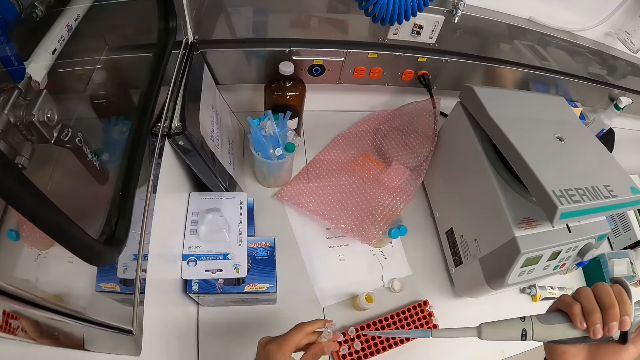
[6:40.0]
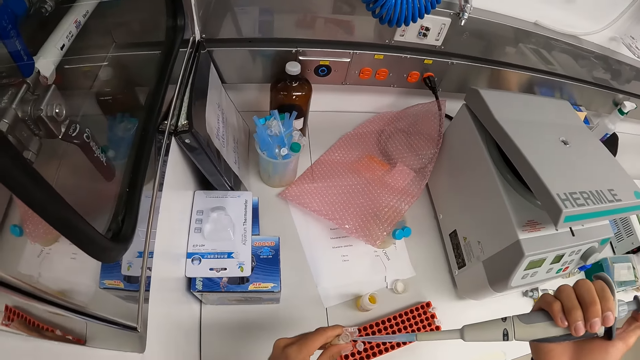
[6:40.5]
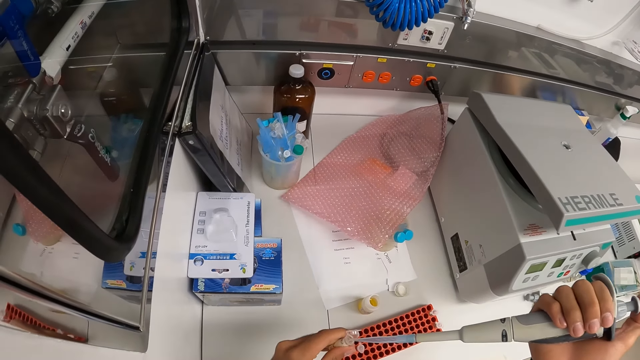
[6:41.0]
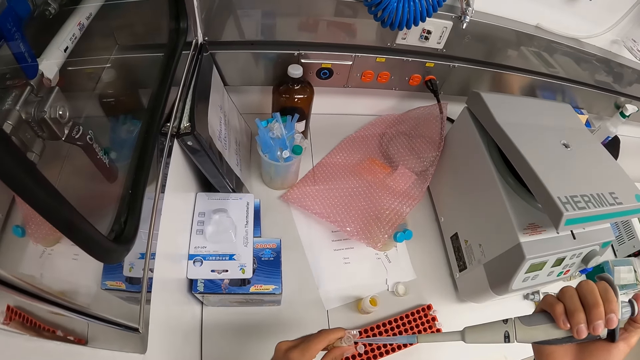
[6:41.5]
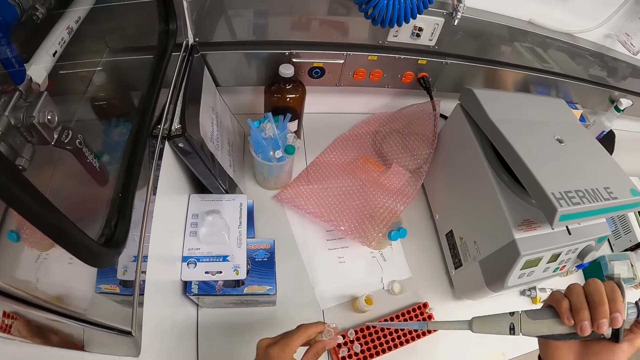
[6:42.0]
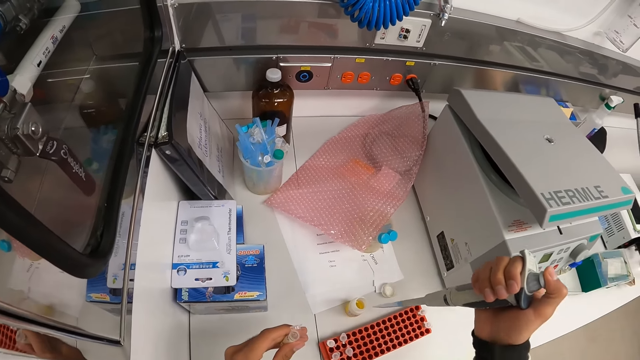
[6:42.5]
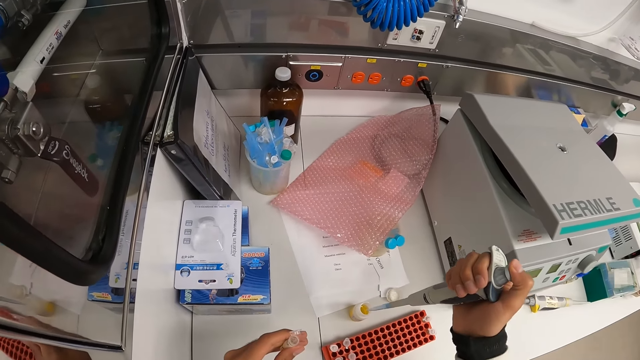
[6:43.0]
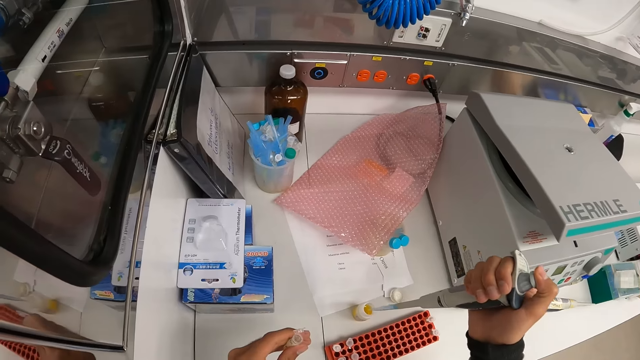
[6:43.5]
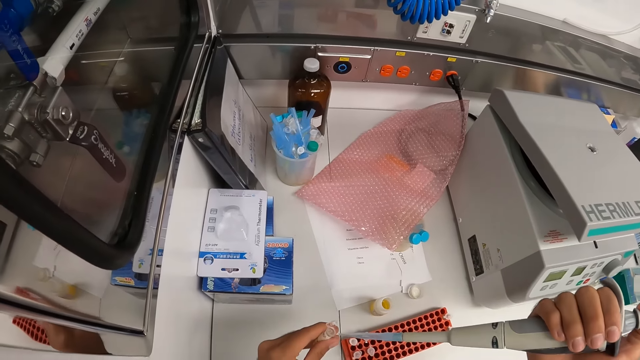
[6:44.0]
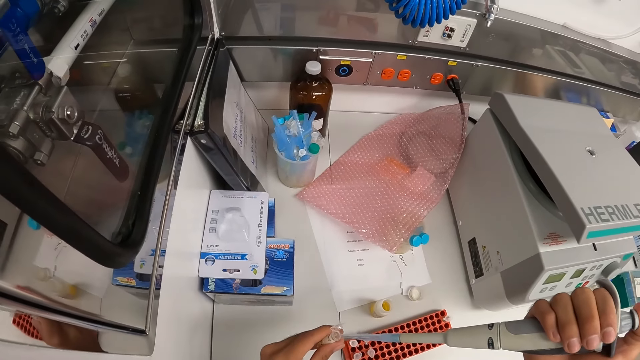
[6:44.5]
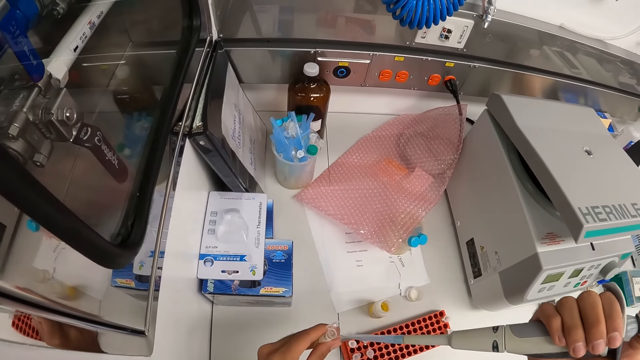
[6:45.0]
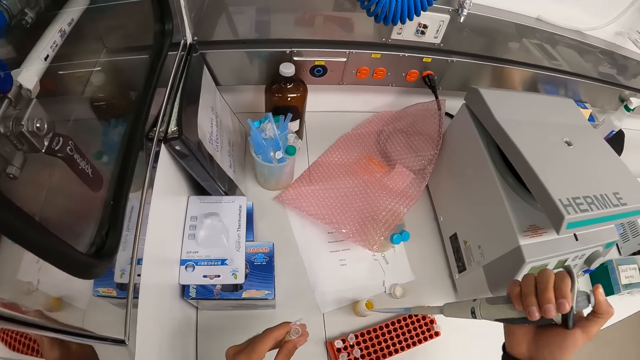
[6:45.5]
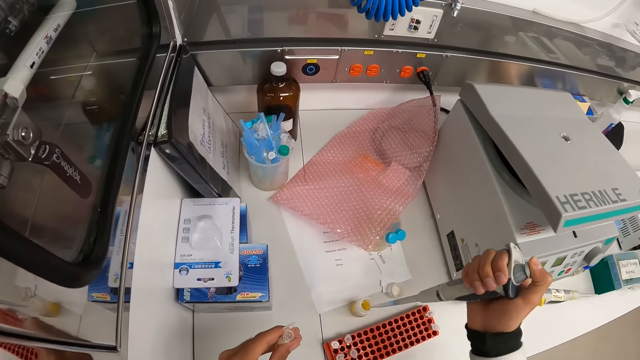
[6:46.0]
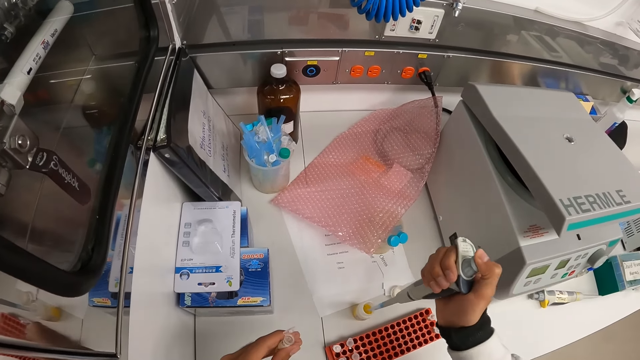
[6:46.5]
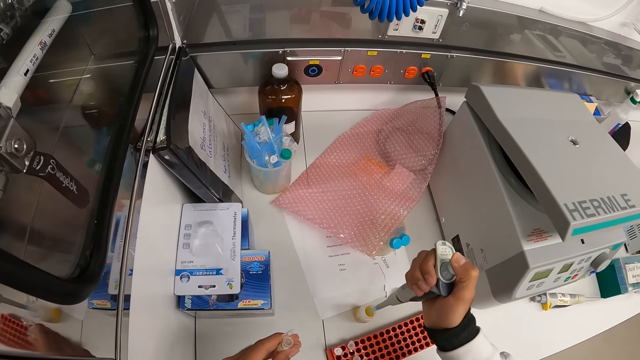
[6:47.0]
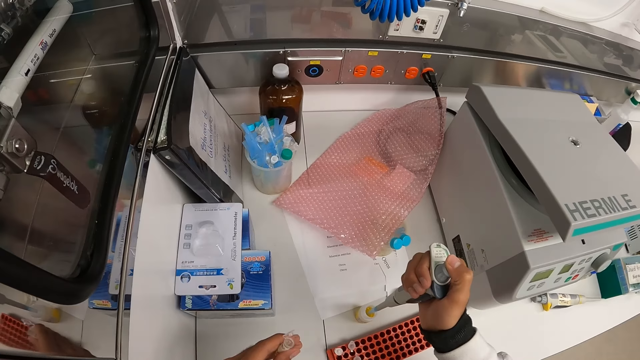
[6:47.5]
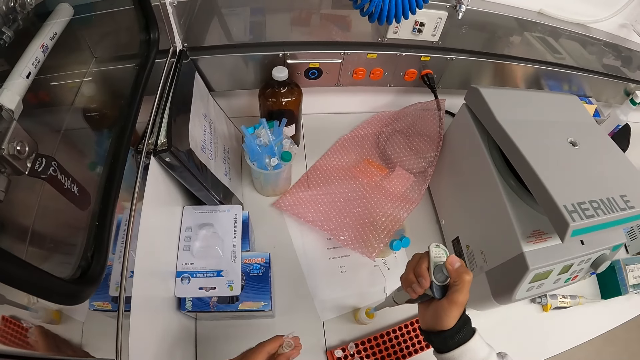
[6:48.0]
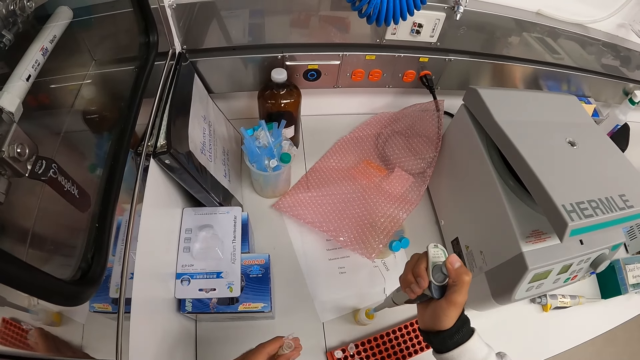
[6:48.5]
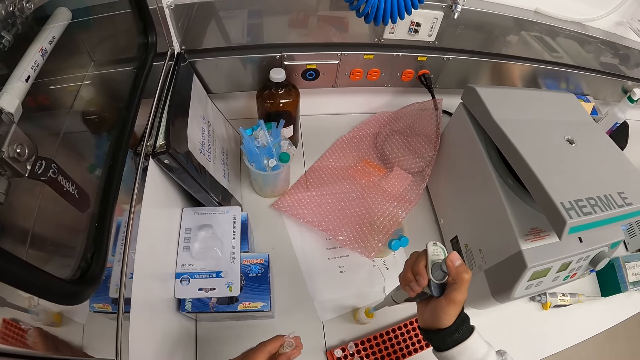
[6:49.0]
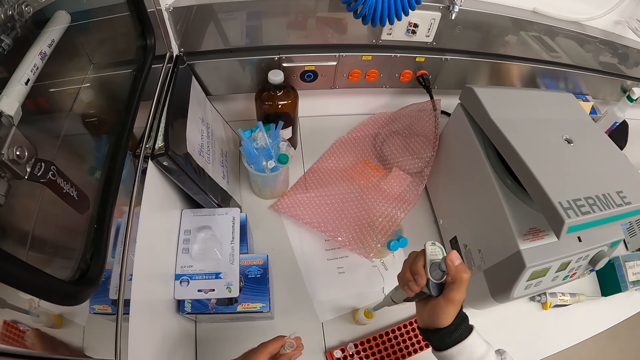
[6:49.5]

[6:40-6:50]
The camera wearer moves the syringe or pipette. He dispenses the solution in the pipette in his right hand into the microtube in his left hand. He moves the syringe. He dispenses the solution in the pipette in his right hand into the small bottle on the table. He scoops liquid substance with the syringe. He dispenses the solution in the pipette in his right hand into the microtube in his left hand. He moves the syringe. He moves the syringe. He withdraws a solution from the small bottle via the pipette in his right hand.

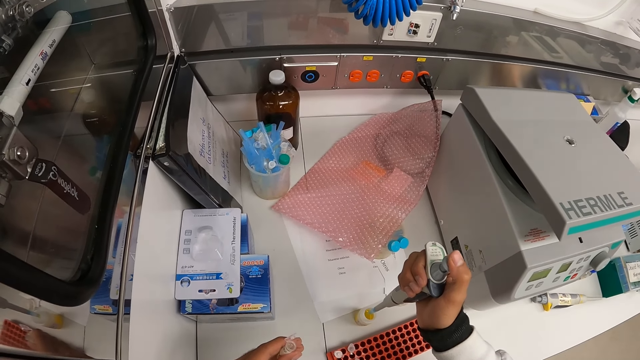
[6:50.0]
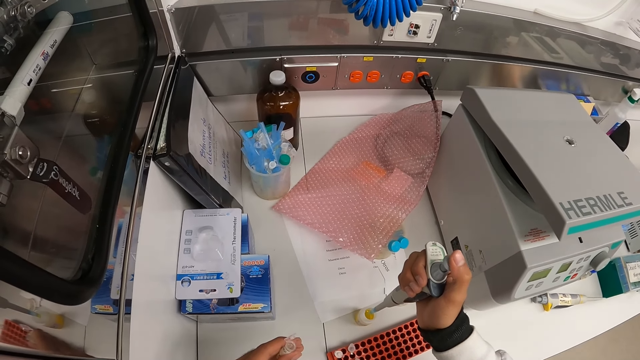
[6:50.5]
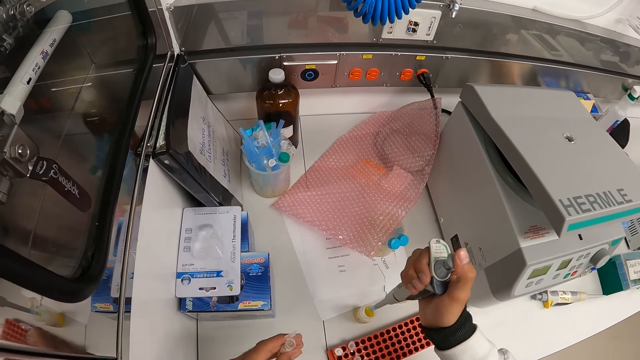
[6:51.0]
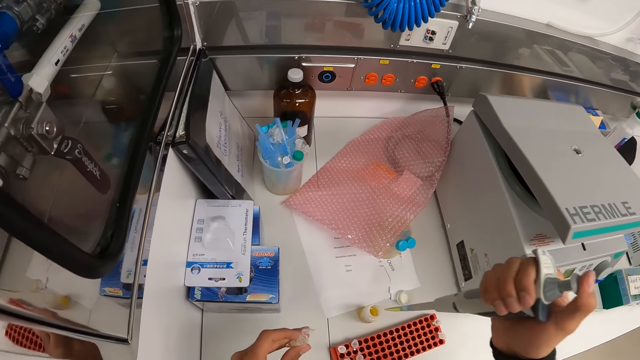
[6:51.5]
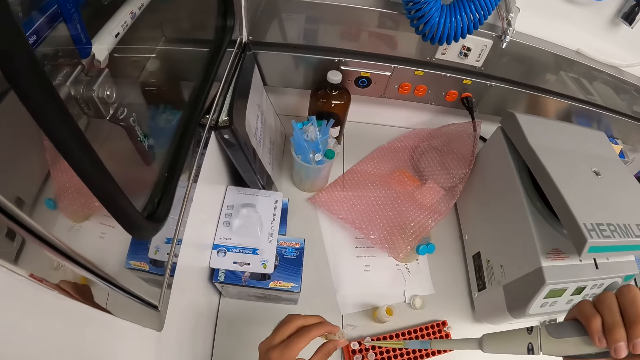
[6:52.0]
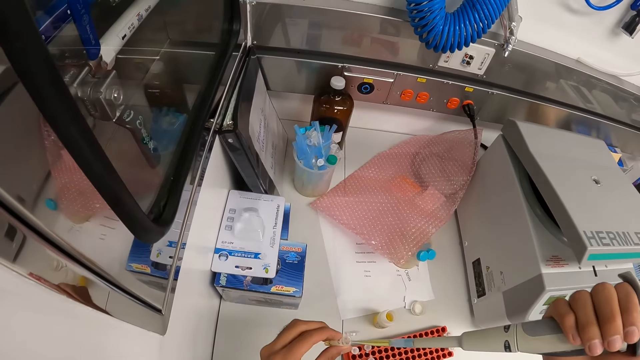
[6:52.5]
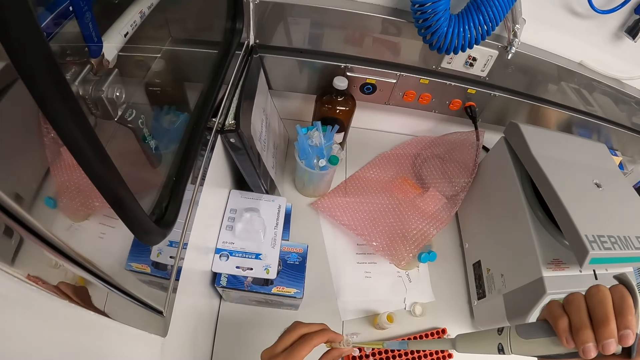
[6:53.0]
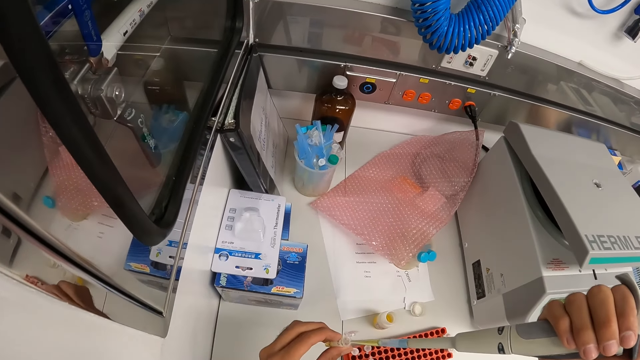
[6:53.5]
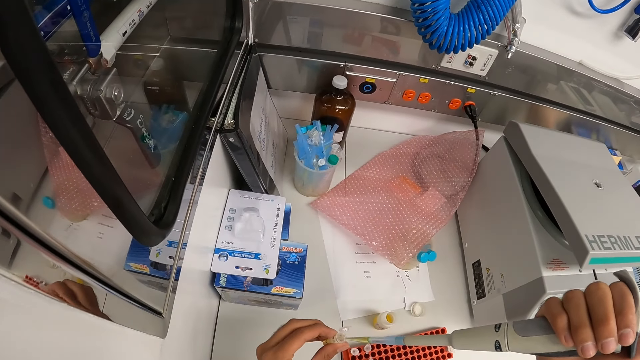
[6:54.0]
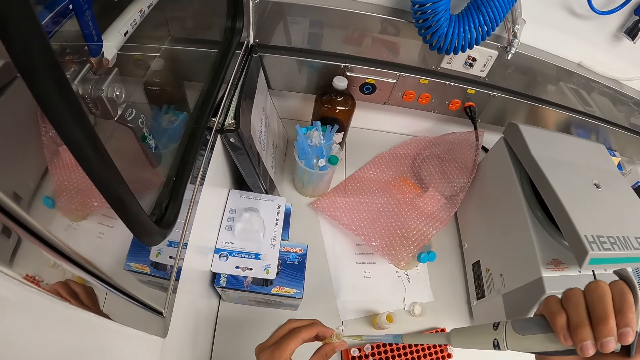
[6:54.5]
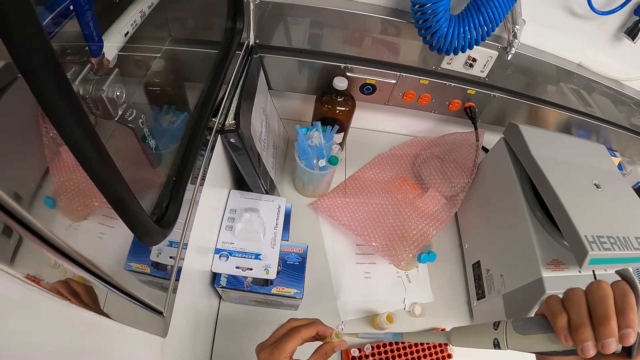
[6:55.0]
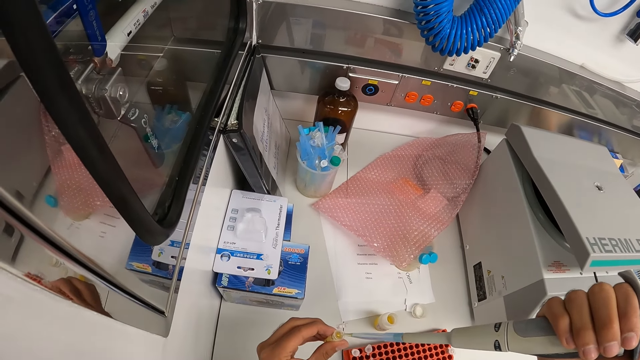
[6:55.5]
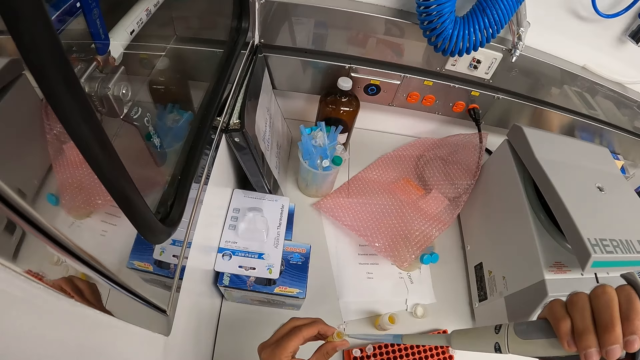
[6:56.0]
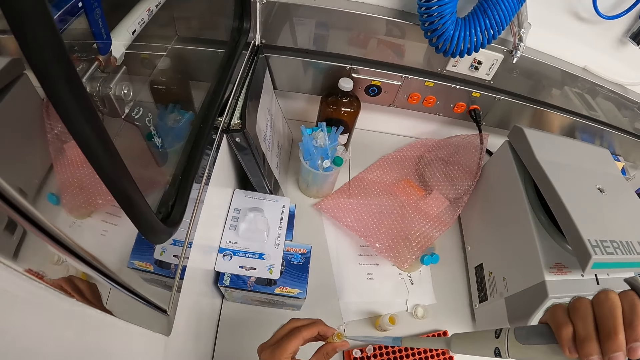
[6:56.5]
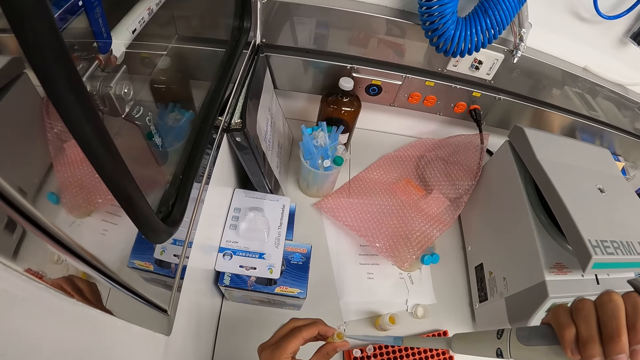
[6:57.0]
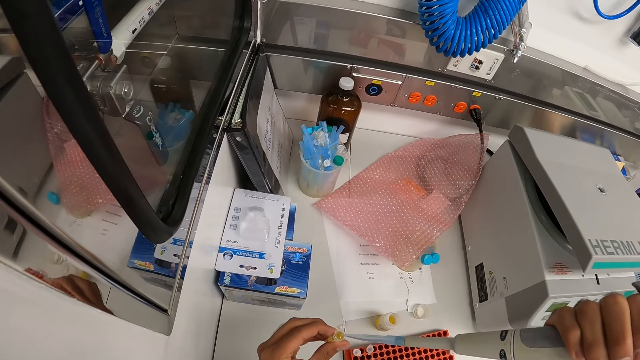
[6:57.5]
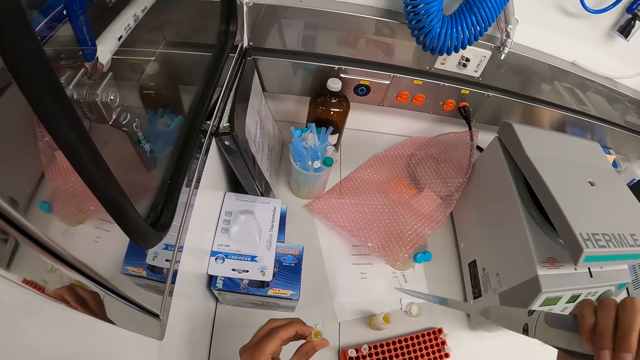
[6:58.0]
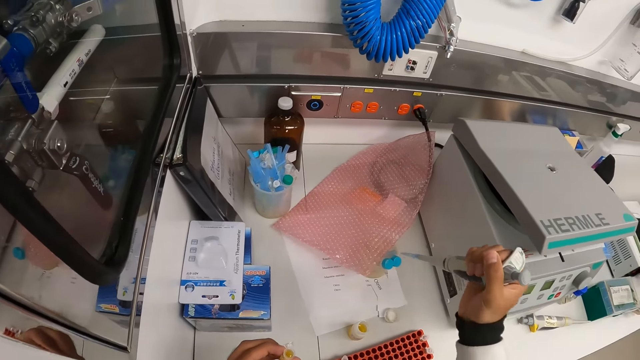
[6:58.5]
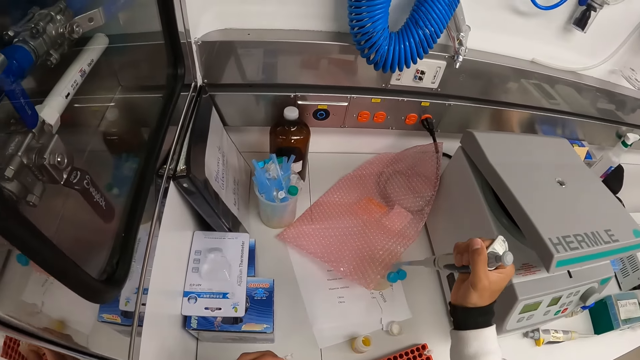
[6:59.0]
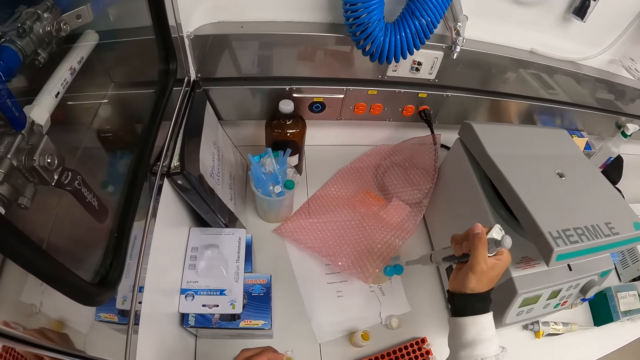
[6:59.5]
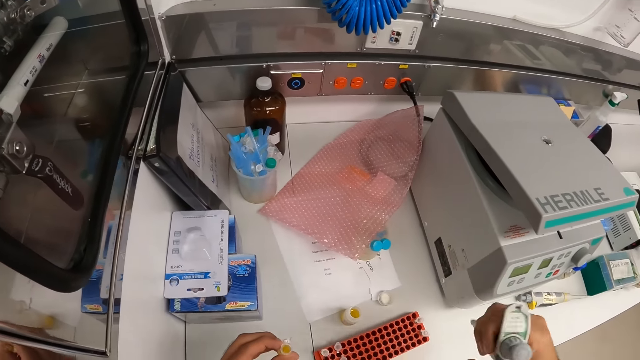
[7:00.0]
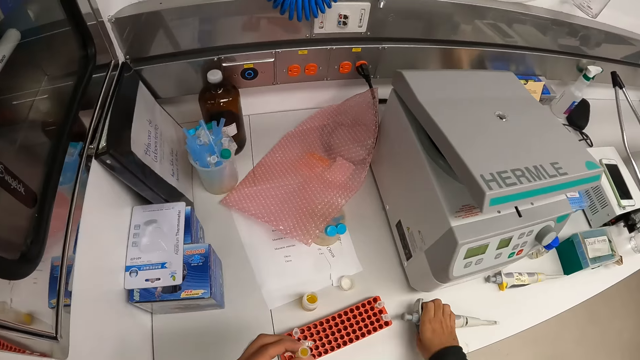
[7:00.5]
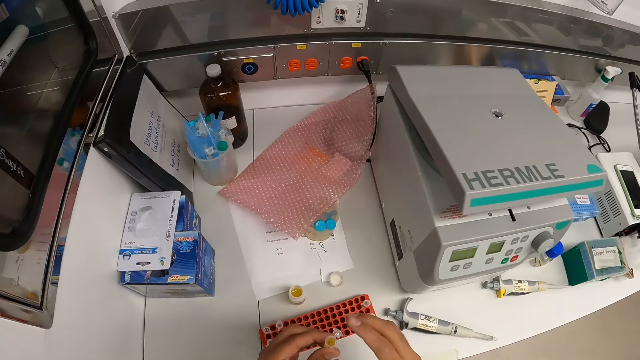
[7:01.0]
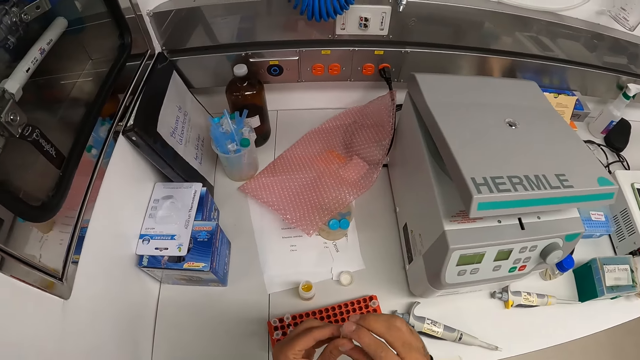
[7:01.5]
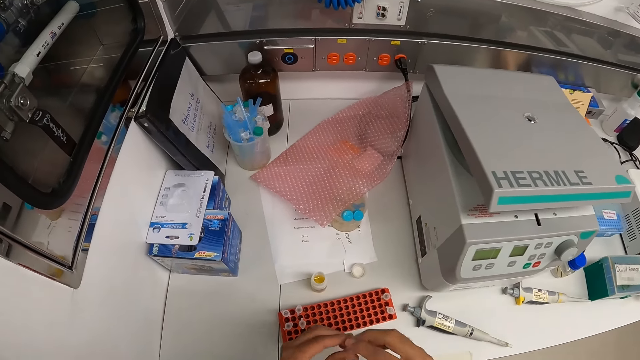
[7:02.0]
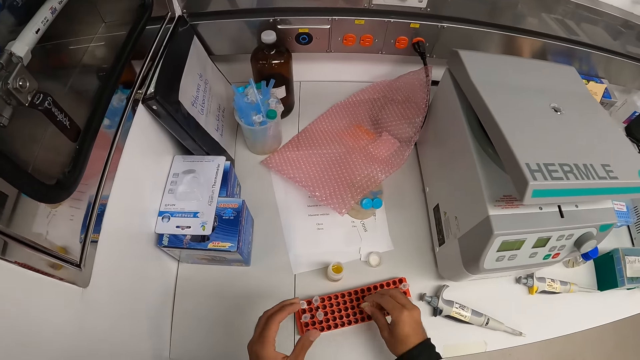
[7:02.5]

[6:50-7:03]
The camera wearer moves the syringe or pipette. He dispenses the solution in the pipette in his right hand into the microtube in his left hand. He moves the syringe. He squeezes the pipette in his right hand over the beaker on the table. He drops the pipette in his right hand on the table. He closes the lid of the microtube in his left hand with his right hand. He passes the microtube in his left hand to his right hand. He places the microtube in his right hand in the rack on the table.
